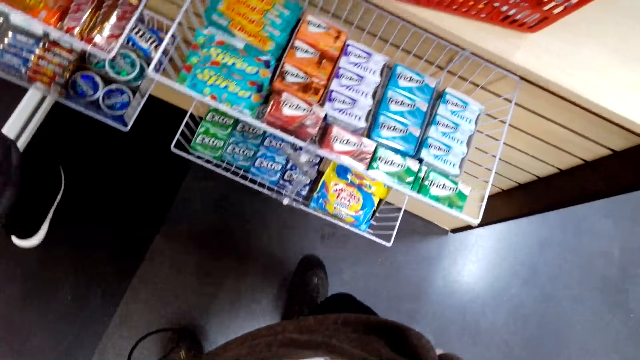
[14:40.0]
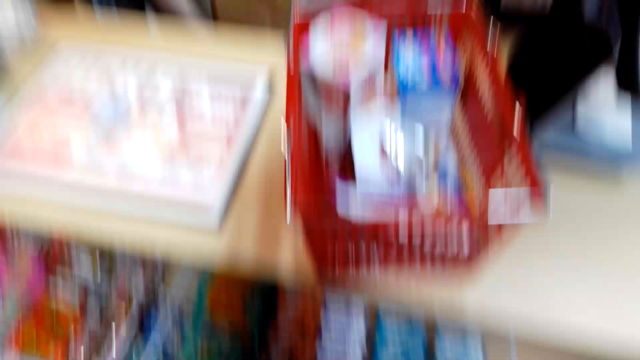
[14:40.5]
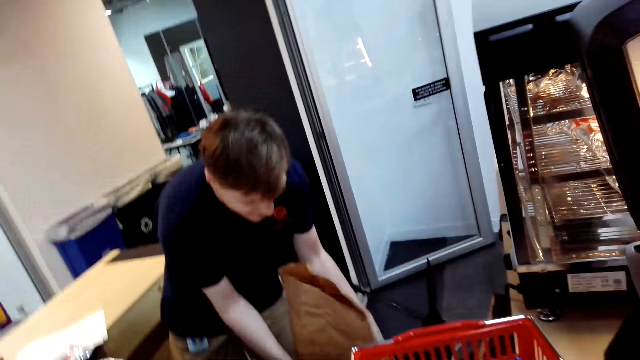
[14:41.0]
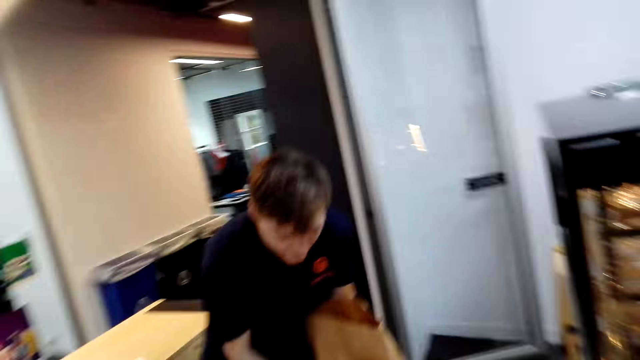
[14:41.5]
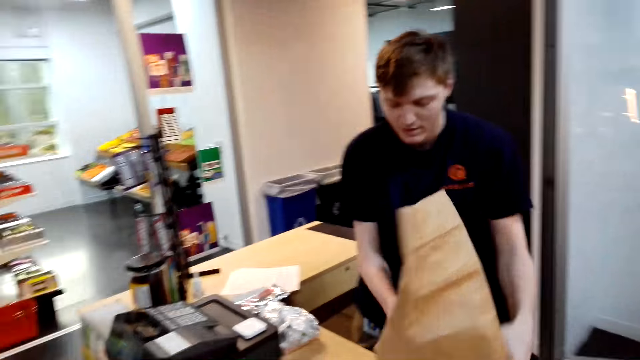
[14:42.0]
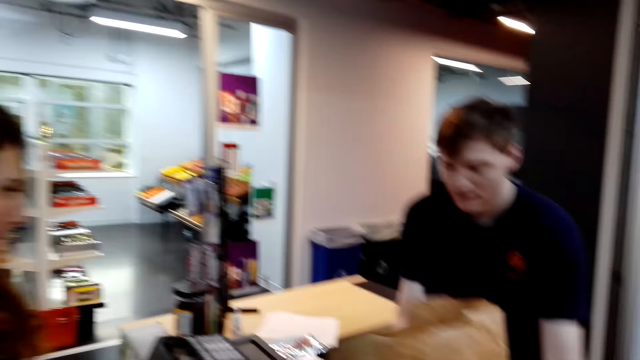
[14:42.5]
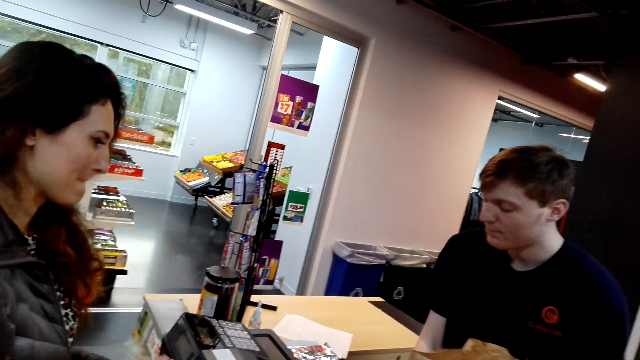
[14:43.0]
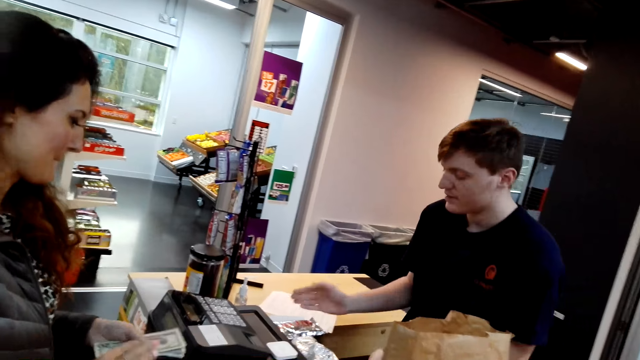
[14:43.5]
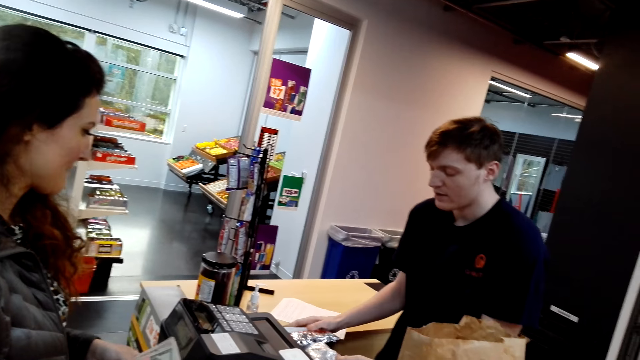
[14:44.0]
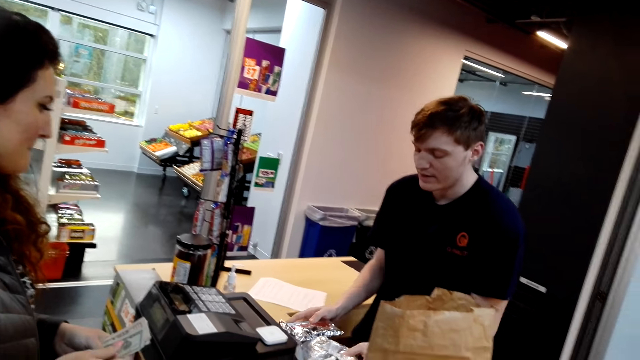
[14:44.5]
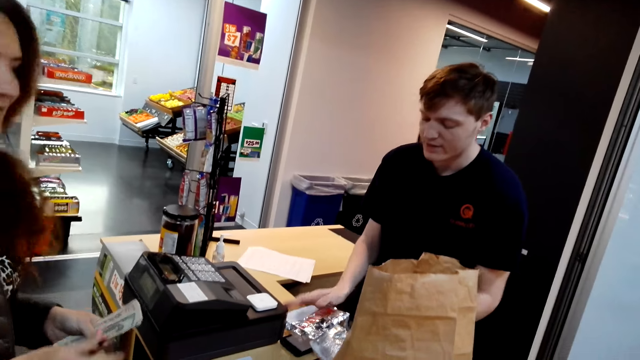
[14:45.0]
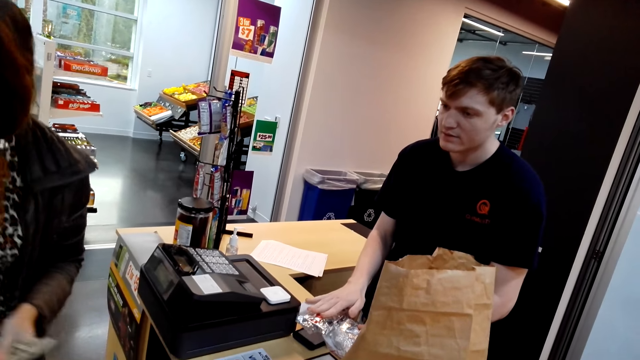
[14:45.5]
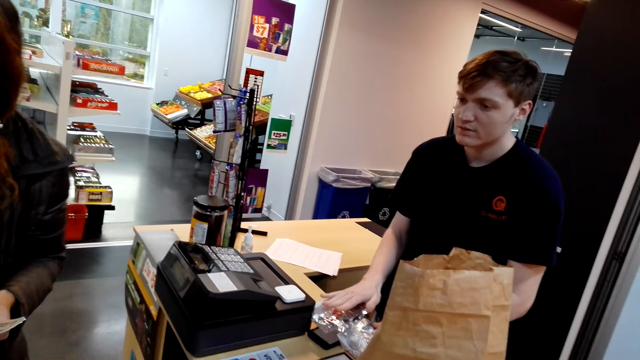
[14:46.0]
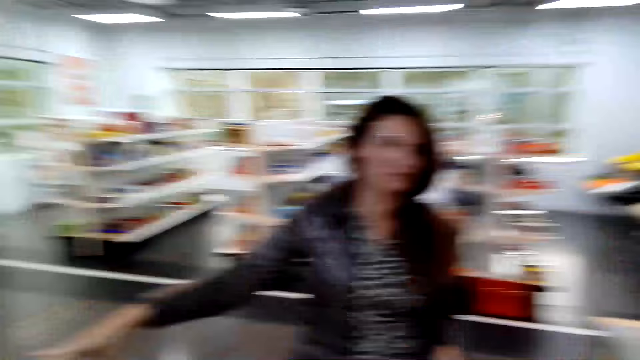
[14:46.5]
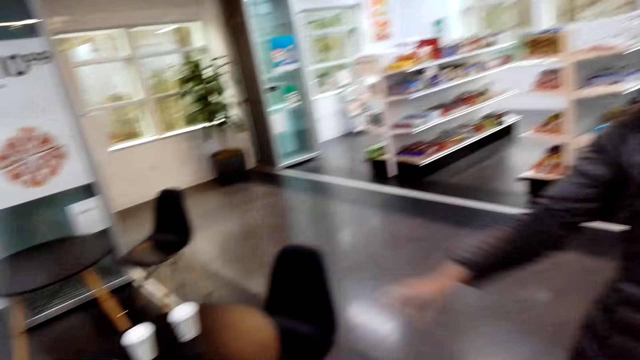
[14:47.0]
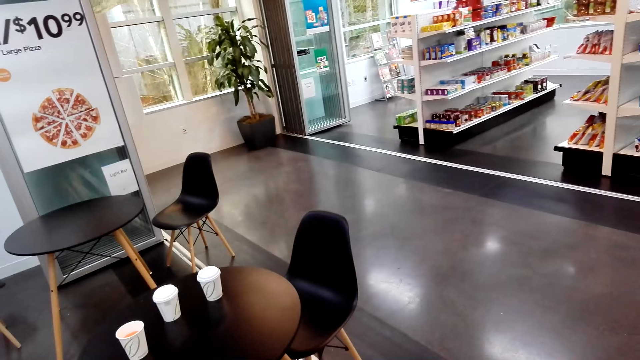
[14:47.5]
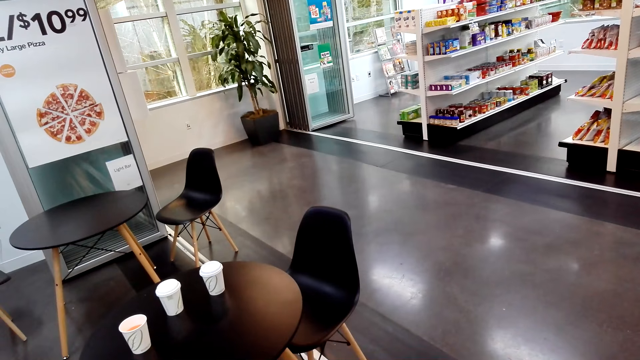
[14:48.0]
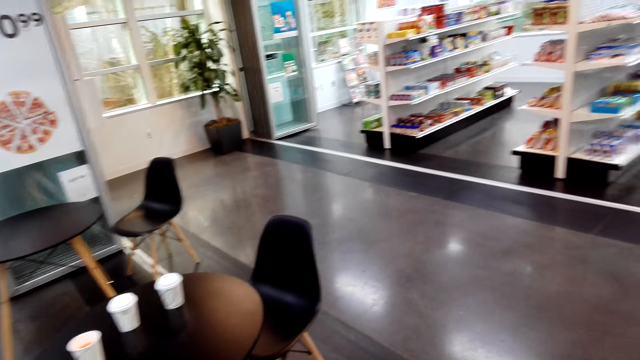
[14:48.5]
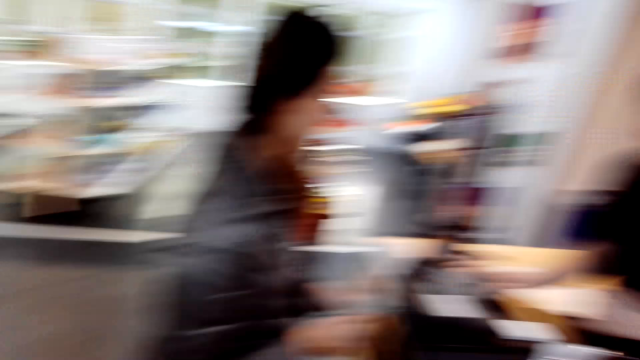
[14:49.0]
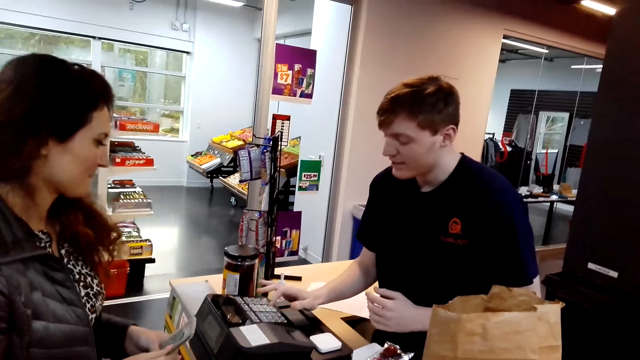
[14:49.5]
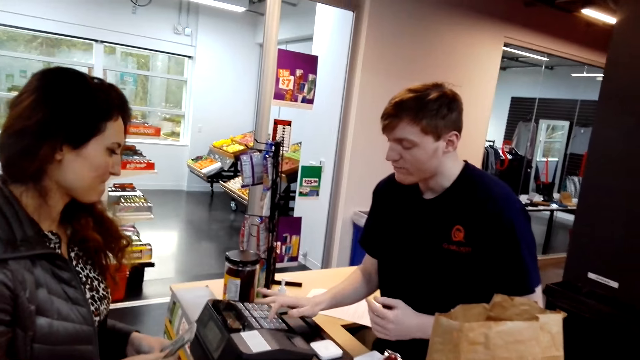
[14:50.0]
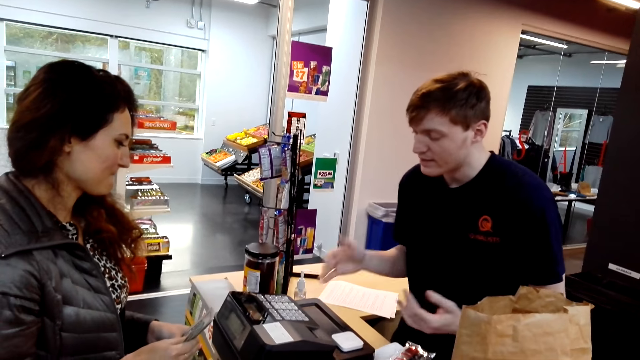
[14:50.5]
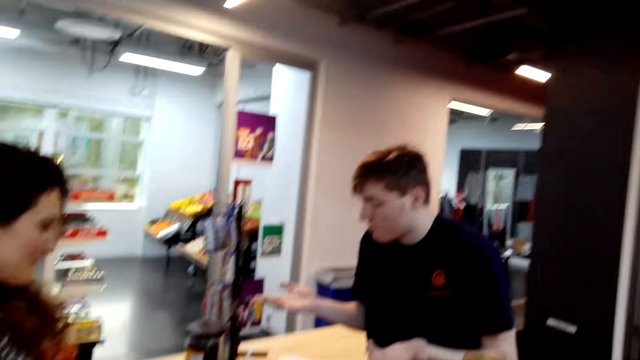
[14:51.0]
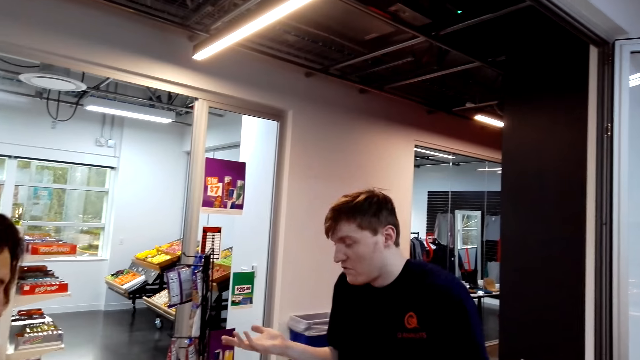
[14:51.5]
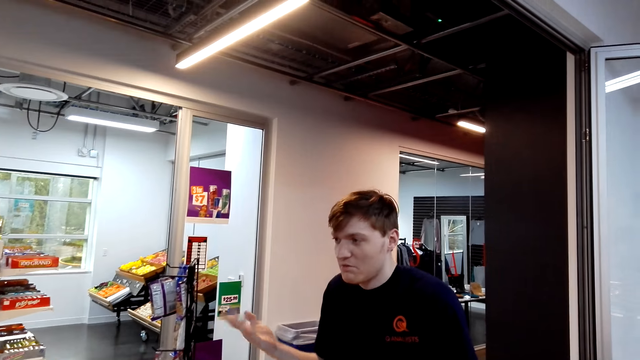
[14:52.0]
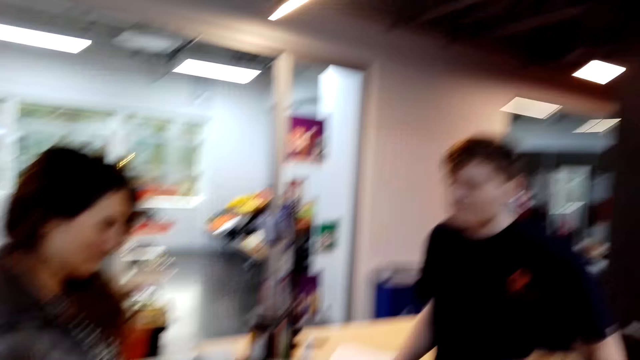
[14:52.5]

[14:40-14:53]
The cashier carries the packet to the desk and speaks. The cashier places the brown shopping bag on the table. A woman holds the cash in the hand. The cashier speaks and moves the packet of something on the desk. The woman points back at the seat. The cashier uses the cashier machine and speaks to the woman.

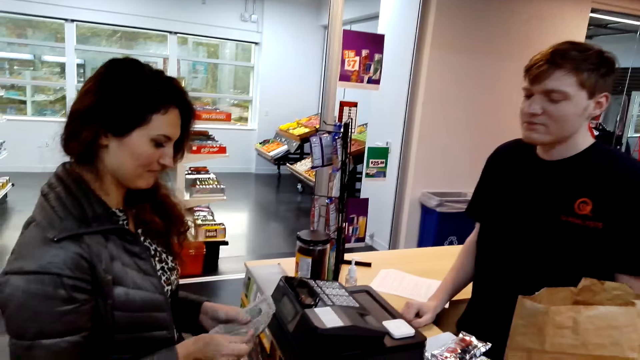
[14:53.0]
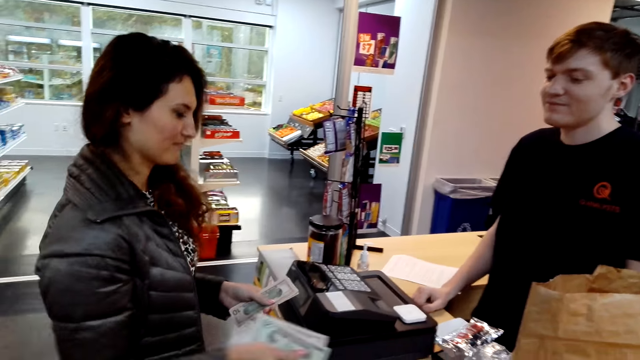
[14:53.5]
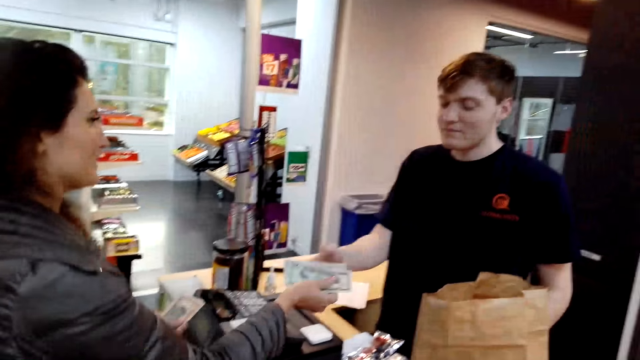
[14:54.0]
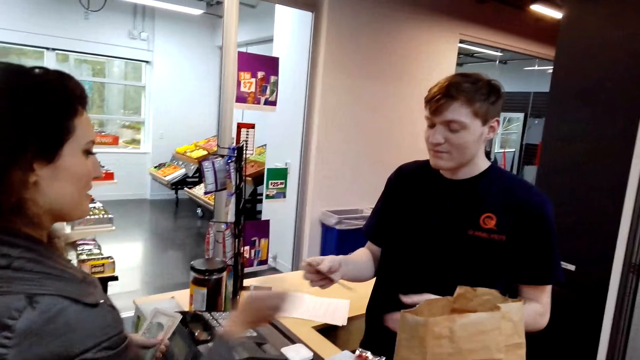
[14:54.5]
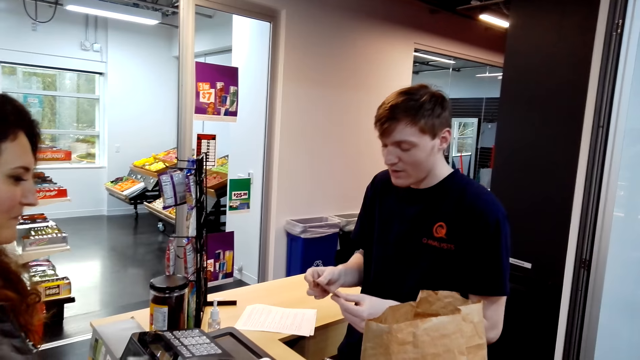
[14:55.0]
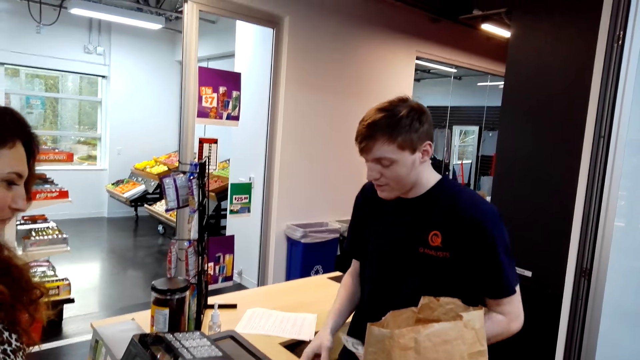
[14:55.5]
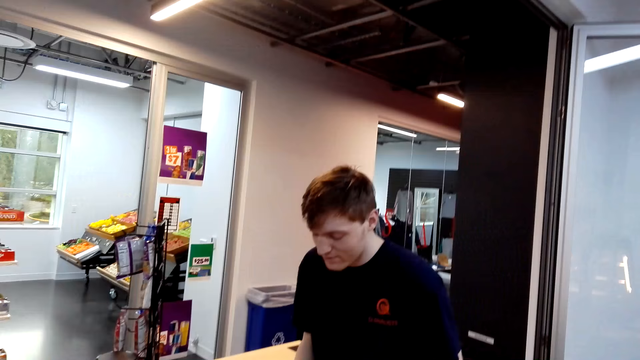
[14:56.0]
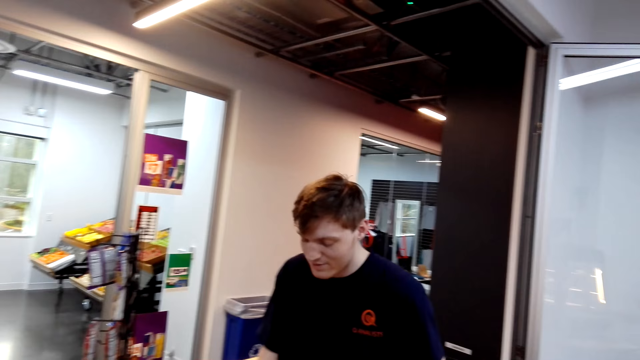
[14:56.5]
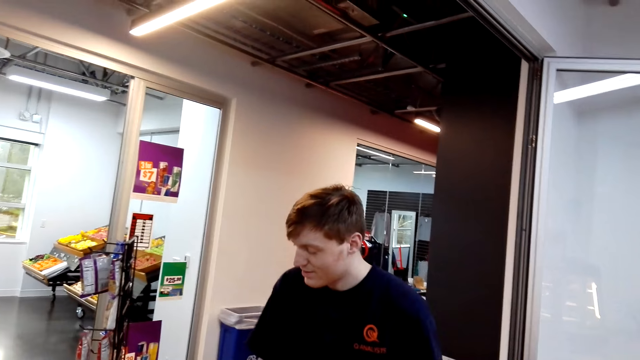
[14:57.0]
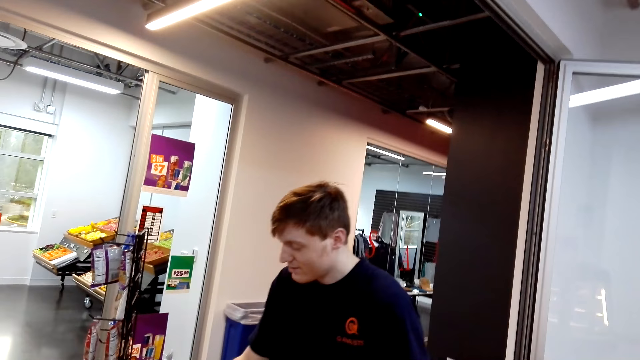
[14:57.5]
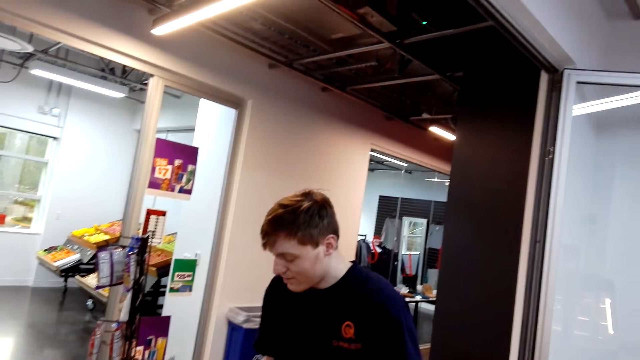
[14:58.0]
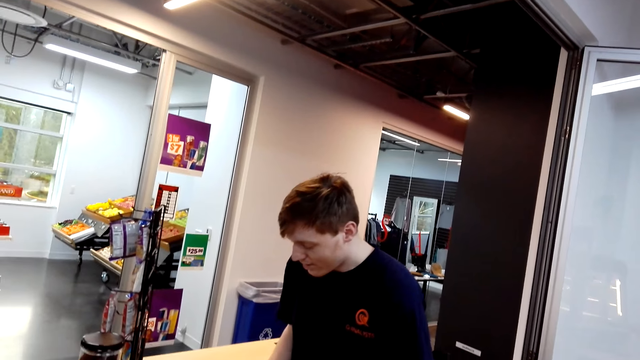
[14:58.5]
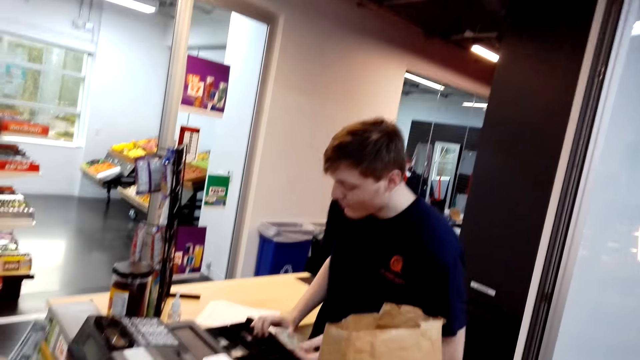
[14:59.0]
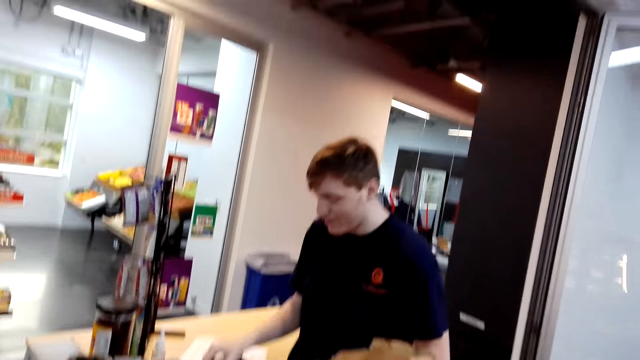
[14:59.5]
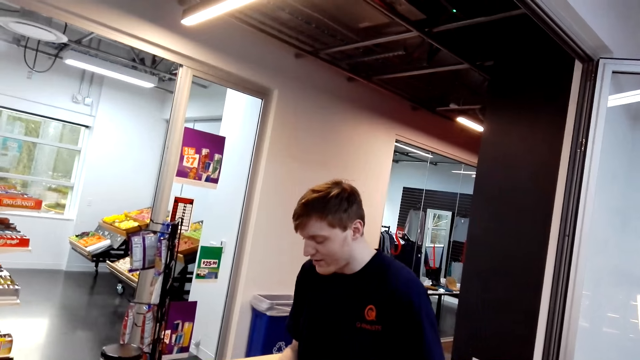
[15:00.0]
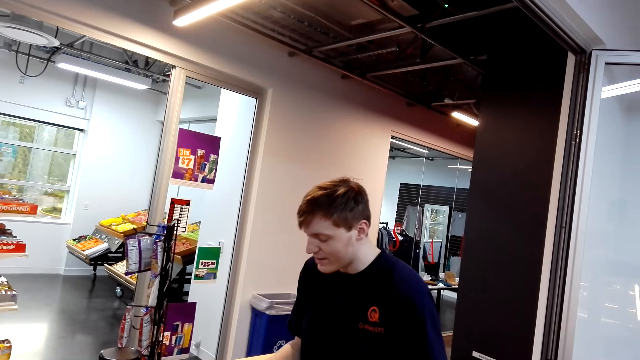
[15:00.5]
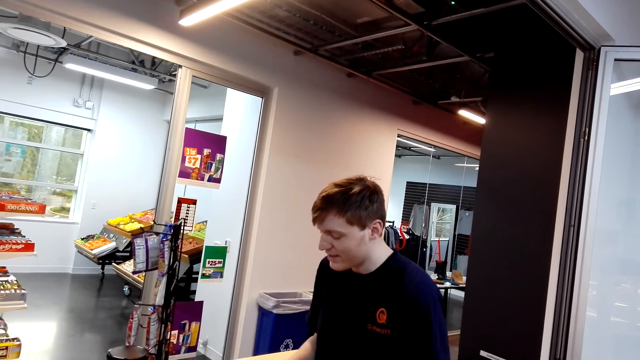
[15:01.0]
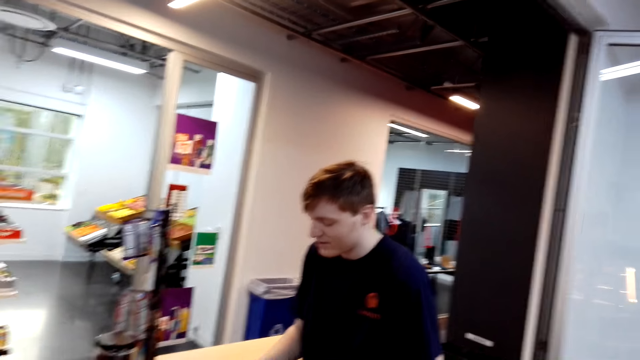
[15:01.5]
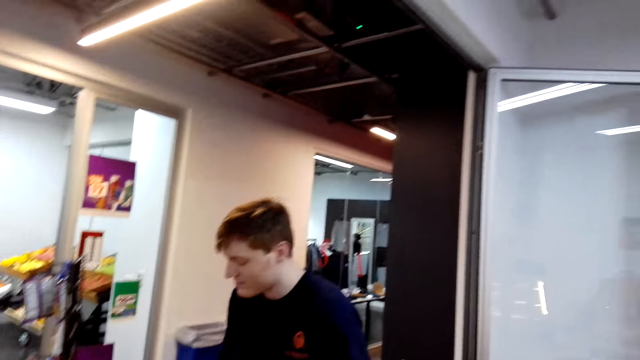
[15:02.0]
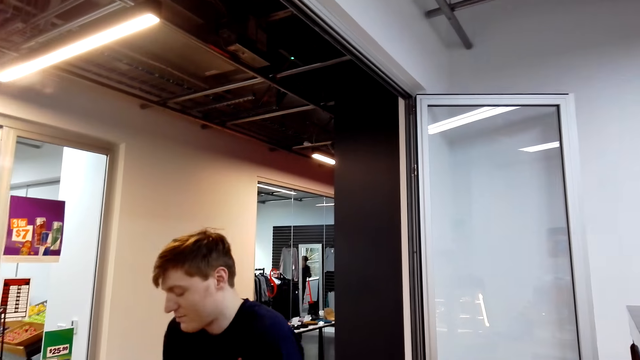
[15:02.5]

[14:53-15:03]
The woman gives cash to the cashier. The cashier takes the money from the woman. The cashier speaks to the woman. The cashier opens the drawer. The camera wearer speaks to the cashier. The cashier speaks to the camera wearer. The cashier moves the hand on the drawer.
